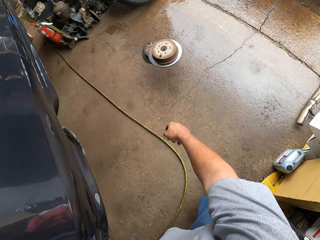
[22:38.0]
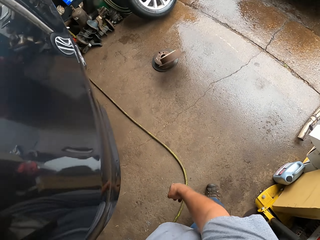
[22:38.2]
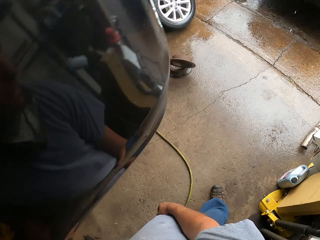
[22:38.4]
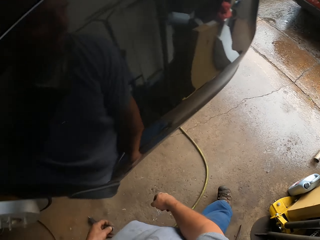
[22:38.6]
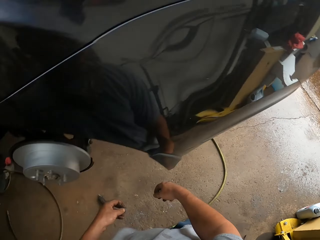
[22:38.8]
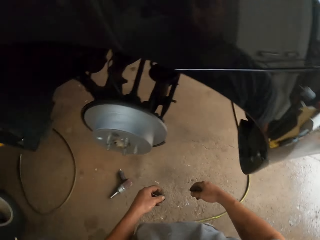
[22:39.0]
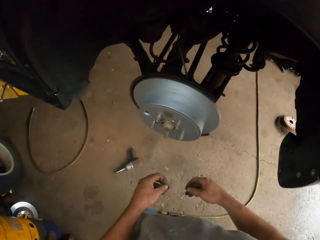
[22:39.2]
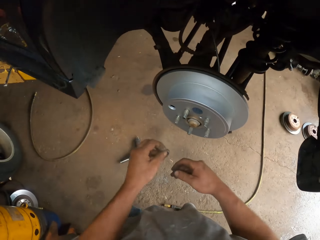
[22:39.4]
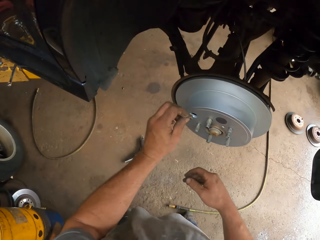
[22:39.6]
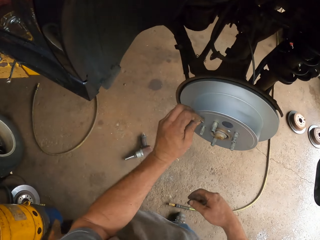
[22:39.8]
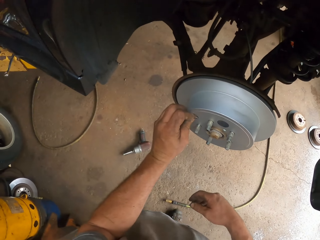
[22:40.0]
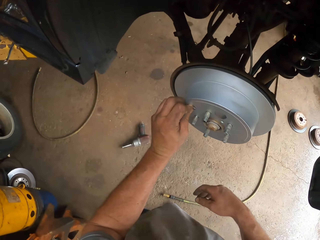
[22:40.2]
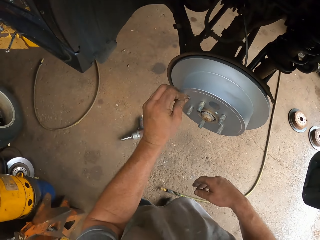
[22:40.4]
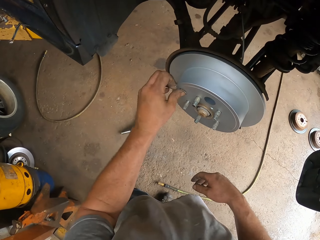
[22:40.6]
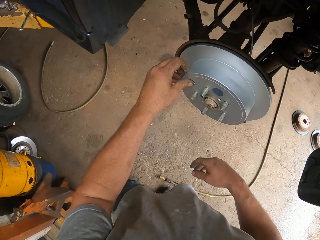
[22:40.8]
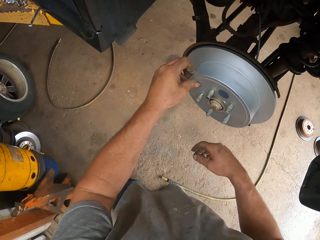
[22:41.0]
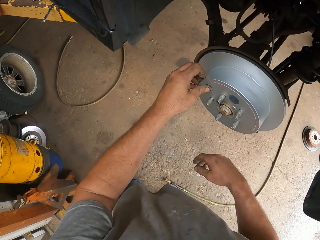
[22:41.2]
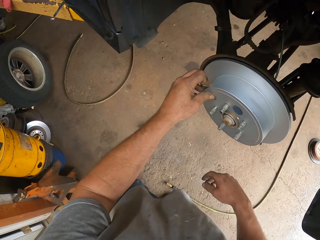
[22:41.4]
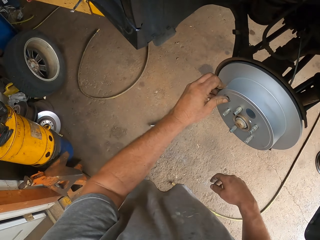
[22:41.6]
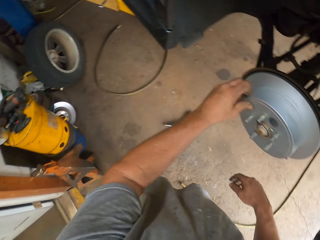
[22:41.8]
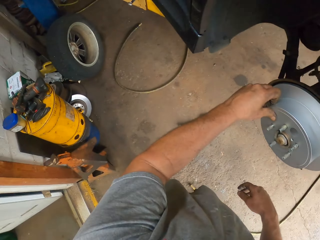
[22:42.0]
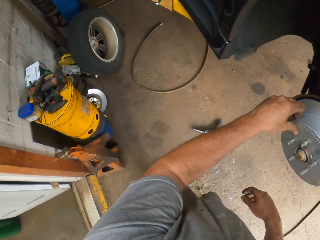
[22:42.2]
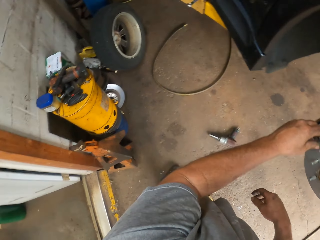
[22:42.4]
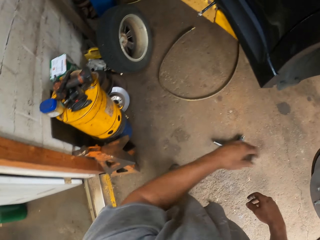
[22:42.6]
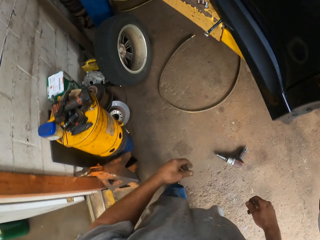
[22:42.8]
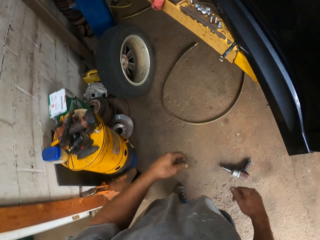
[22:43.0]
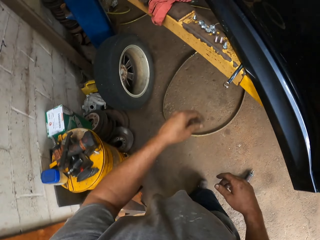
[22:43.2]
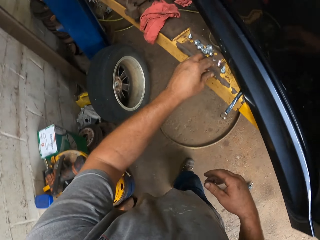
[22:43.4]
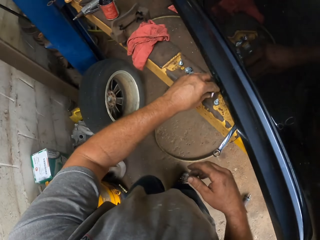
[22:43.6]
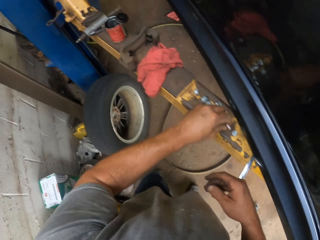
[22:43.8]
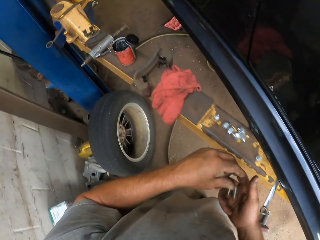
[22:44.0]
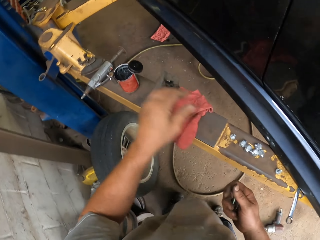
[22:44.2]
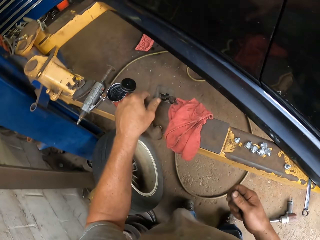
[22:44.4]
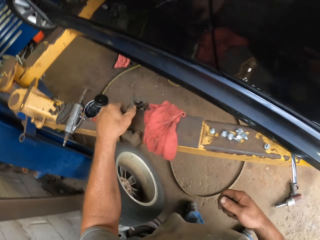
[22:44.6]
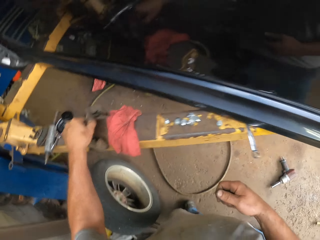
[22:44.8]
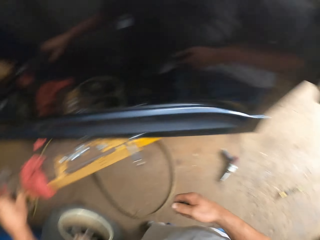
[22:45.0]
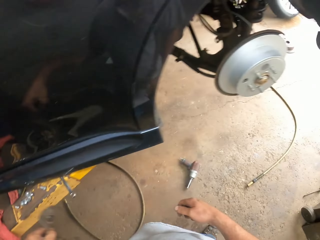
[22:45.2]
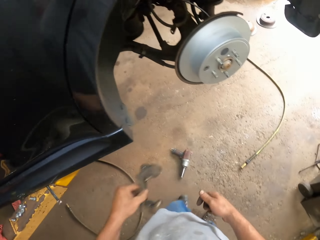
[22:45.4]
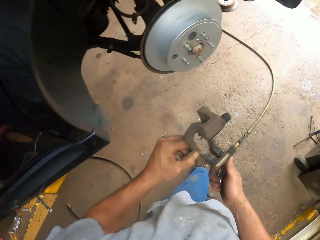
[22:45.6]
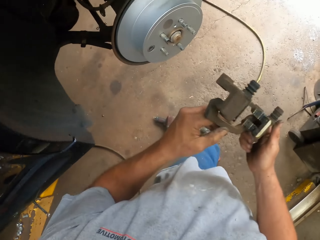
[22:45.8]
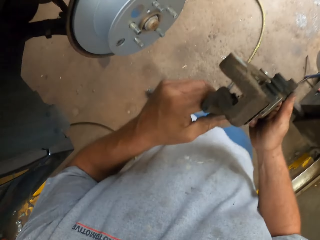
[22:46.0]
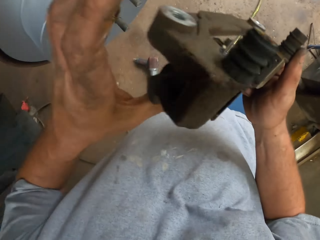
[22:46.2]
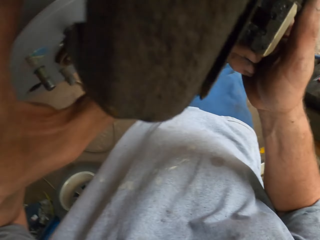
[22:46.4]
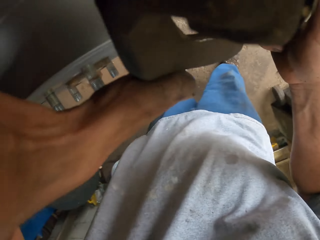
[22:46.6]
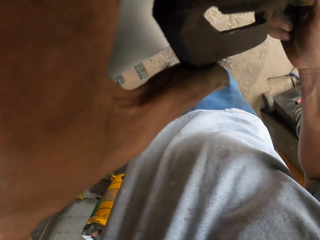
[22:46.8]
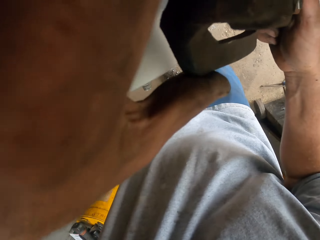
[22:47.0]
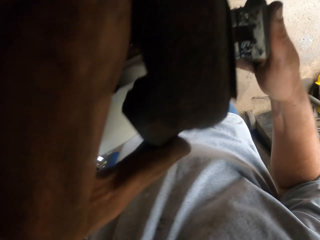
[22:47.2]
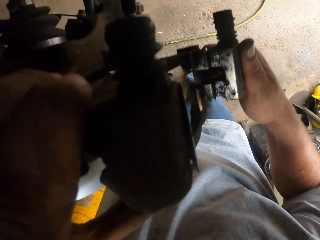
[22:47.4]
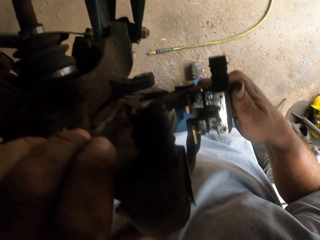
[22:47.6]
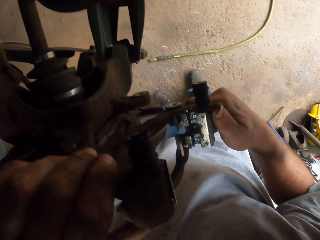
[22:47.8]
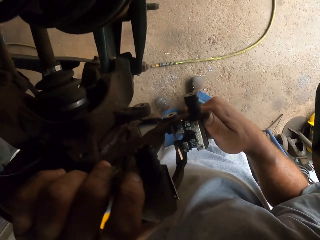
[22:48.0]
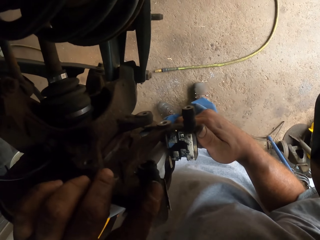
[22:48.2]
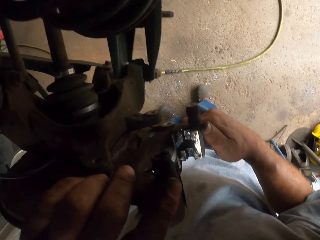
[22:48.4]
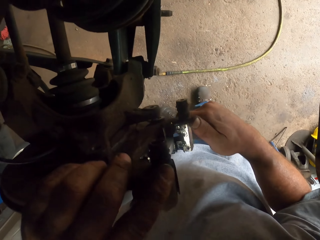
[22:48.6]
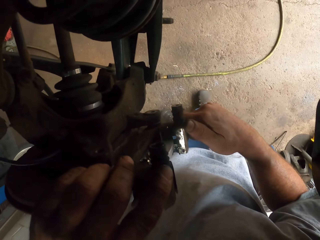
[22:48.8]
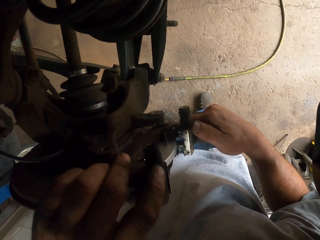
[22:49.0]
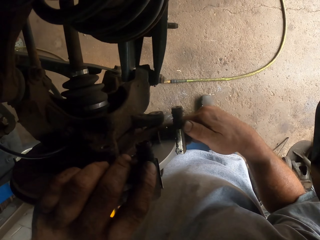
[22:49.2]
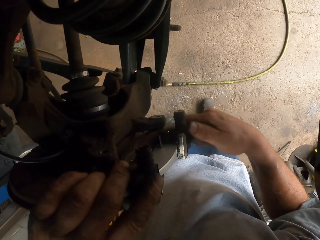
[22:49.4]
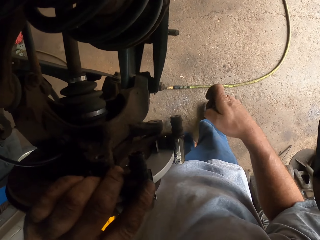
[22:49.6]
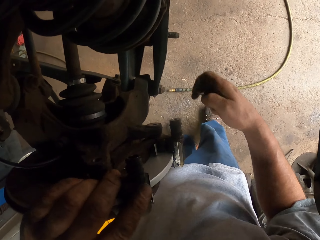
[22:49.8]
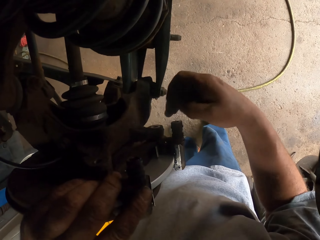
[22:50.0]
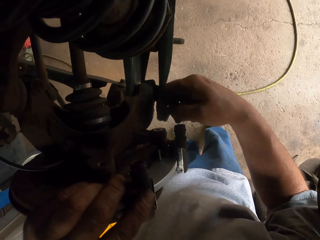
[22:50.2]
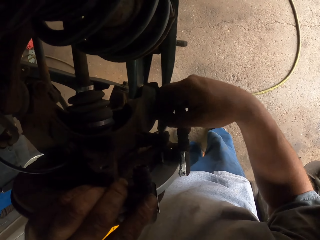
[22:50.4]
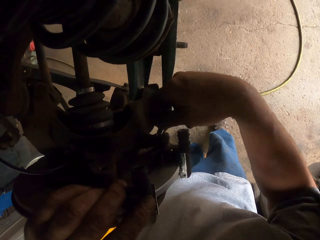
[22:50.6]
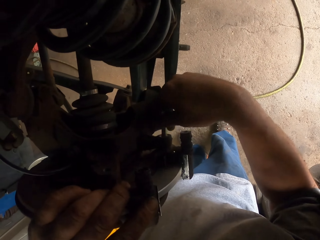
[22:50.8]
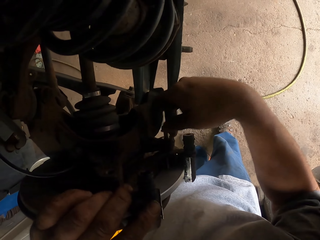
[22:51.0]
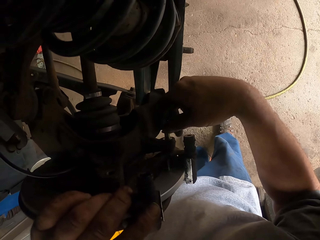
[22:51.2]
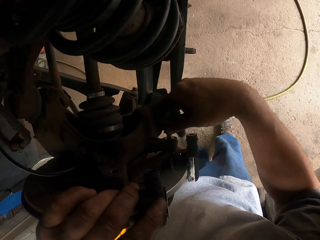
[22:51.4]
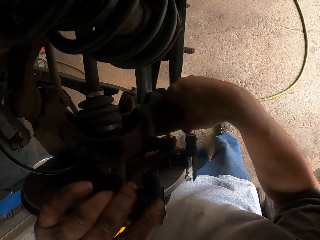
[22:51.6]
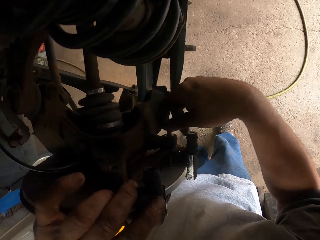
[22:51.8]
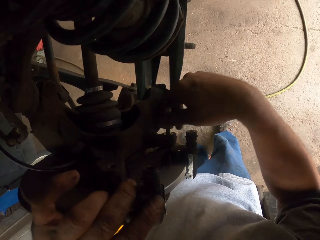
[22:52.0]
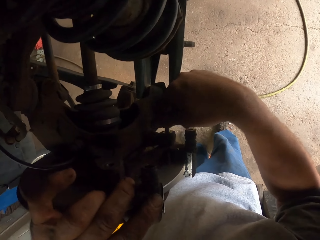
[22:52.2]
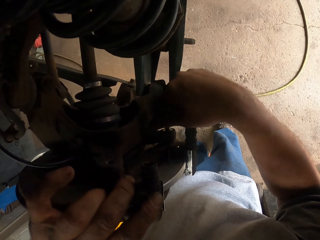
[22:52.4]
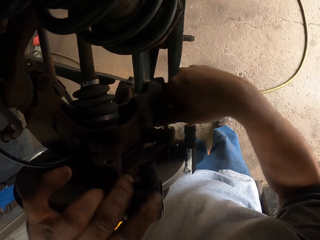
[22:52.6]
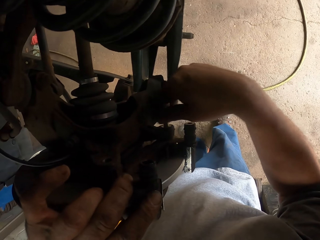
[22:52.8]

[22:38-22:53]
The camera wearer throws the clutch plate on the floor. He puts the nut on the clutch plate or car spare part. He inserts a bolt. He picks up a bolt or nut. He picks up the car parts, moves towards the car and holds the calipers with both his hands. He places the calipers on the wheel hub. He fixes a bolt on a rim. He joins the calipers to the wheel hub with the wheel nut.

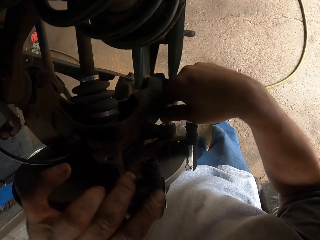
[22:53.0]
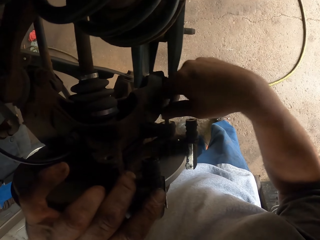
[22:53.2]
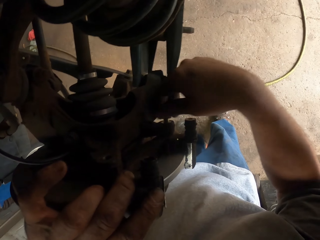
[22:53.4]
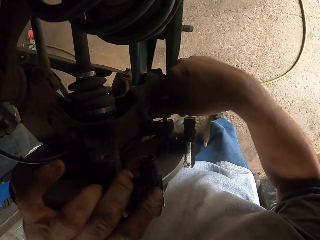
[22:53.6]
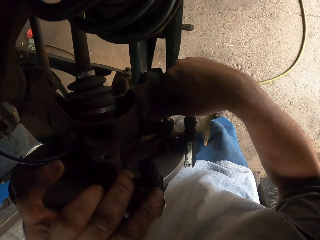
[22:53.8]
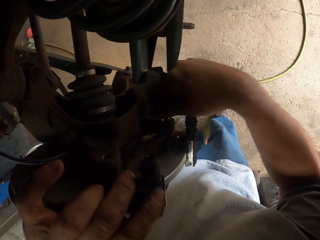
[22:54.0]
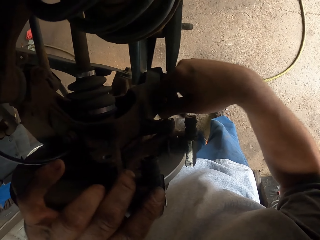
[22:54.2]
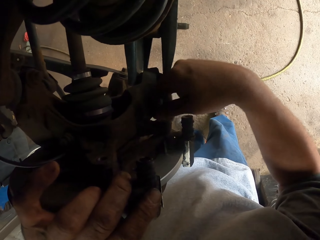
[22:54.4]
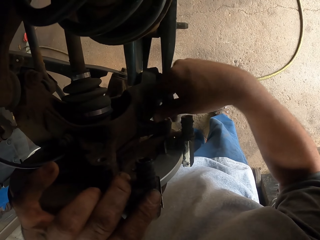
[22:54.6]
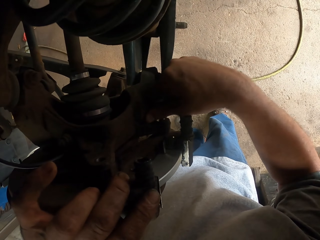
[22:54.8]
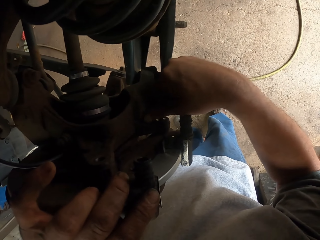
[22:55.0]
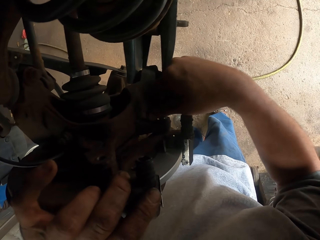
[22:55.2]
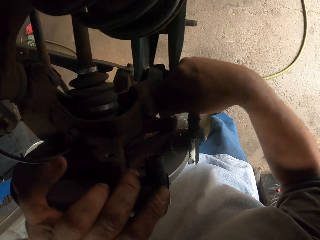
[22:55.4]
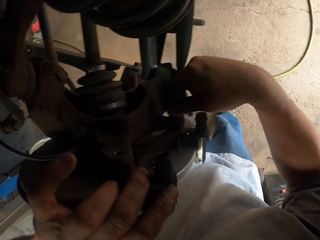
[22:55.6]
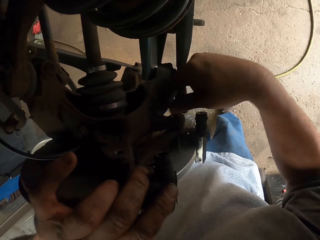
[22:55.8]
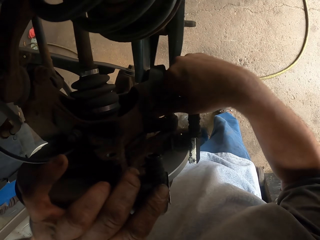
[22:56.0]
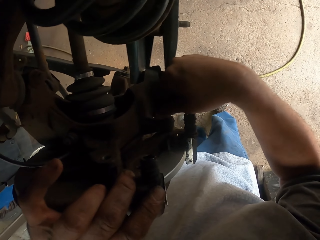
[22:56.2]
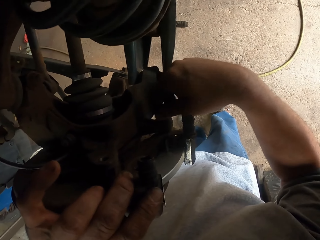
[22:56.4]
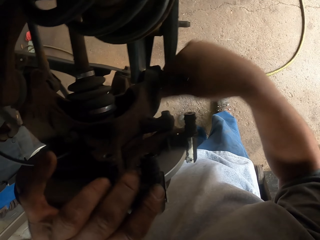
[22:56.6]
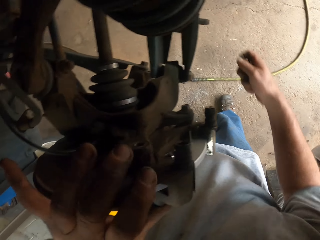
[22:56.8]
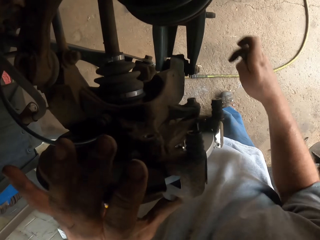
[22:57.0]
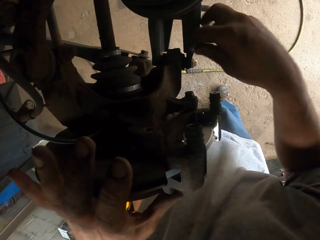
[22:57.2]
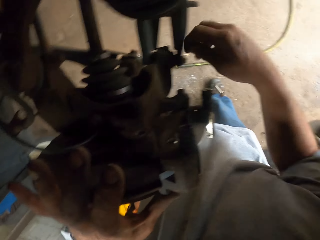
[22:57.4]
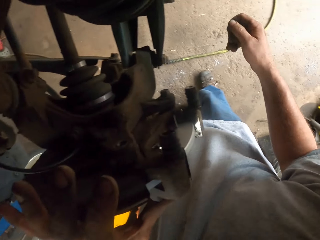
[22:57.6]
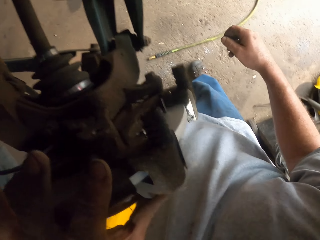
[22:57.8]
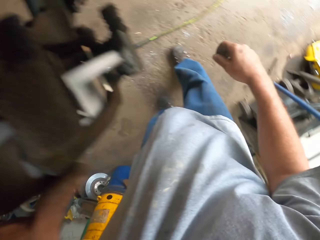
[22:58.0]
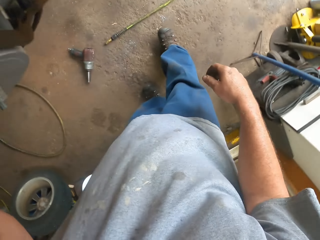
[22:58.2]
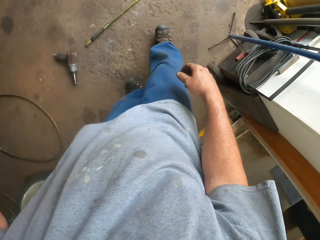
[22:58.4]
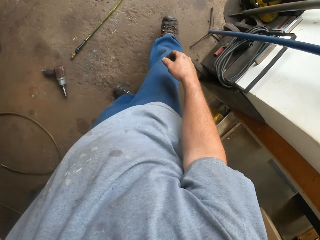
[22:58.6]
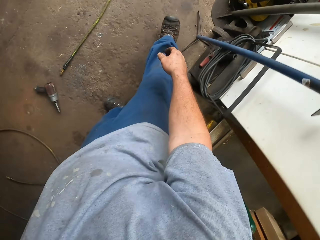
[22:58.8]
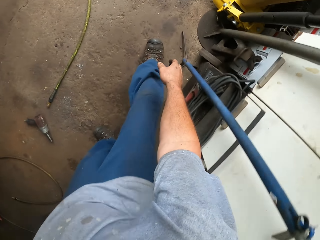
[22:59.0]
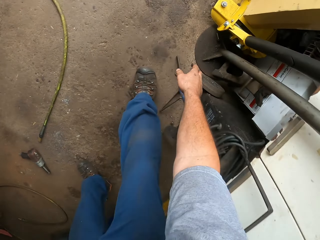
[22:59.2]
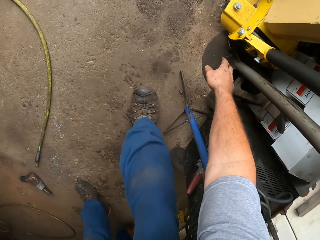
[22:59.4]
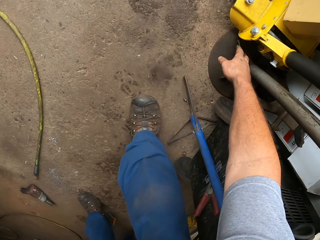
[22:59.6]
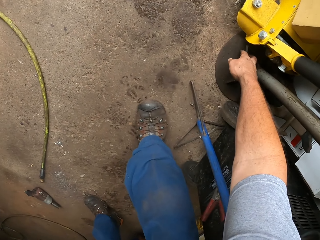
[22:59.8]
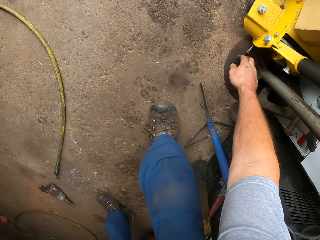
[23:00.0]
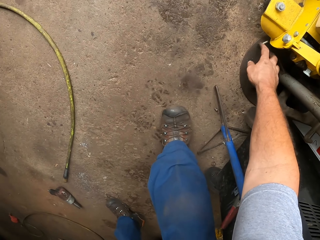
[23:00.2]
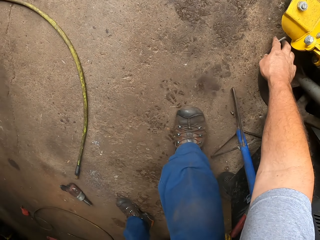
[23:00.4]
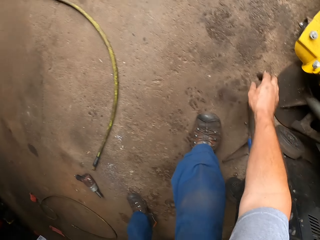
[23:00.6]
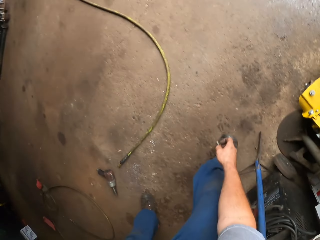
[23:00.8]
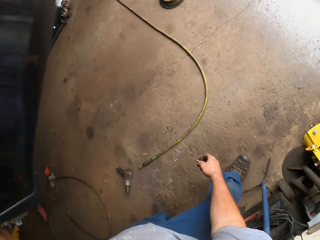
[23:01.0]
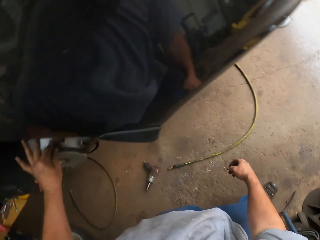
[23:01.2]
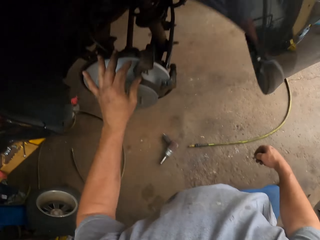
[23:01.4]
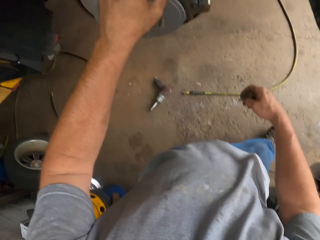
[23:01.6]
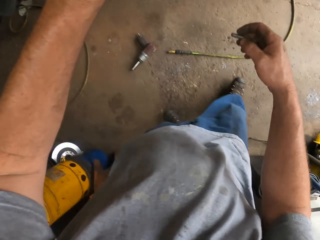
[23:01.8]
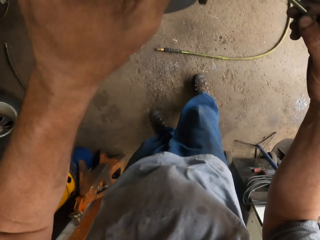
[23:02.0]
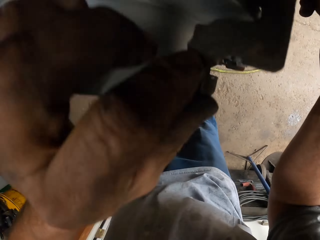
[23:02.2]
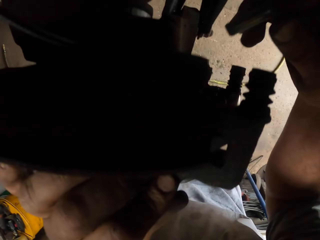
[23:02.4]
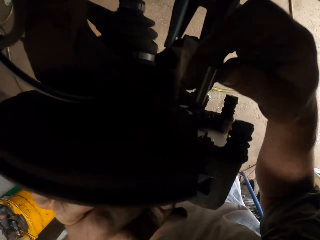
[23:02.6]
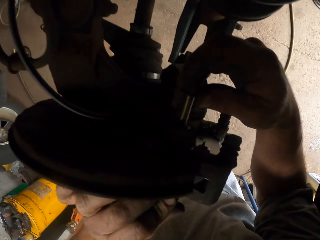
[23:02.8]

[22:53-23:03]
The camera wearer moves towards the wall. They reach for the wheel nut. They pick up the wheel nut. They move towards the car.
